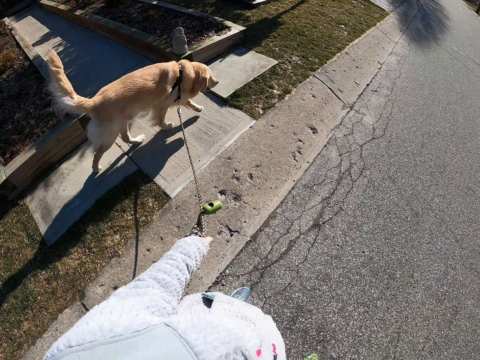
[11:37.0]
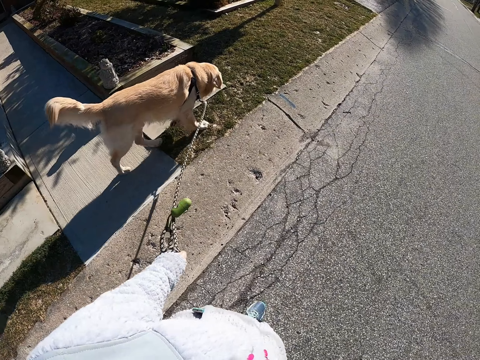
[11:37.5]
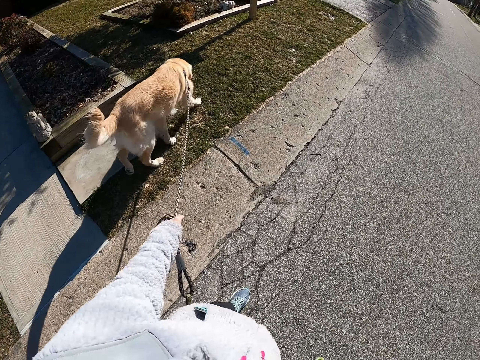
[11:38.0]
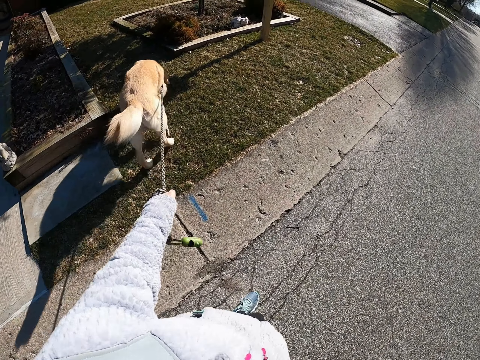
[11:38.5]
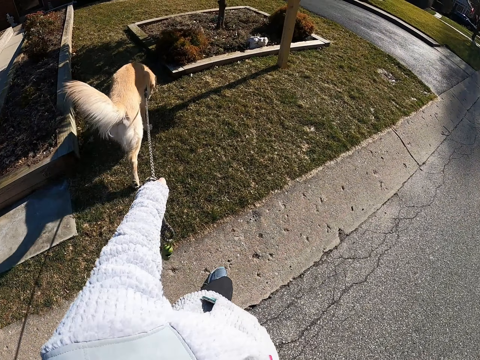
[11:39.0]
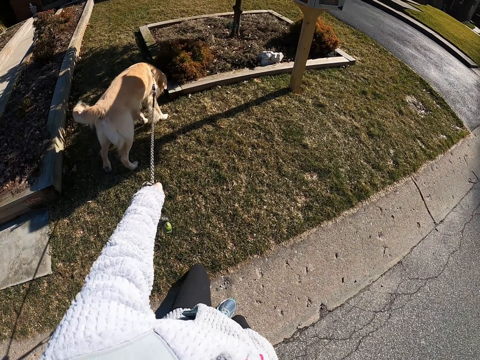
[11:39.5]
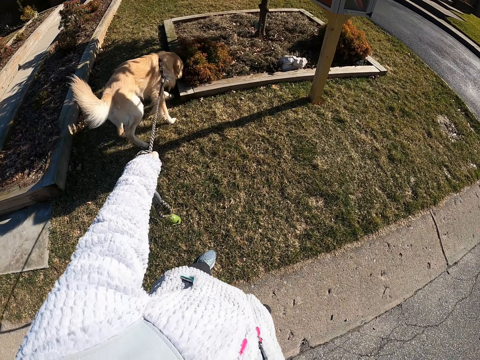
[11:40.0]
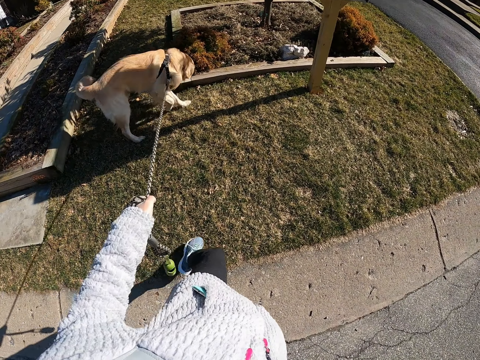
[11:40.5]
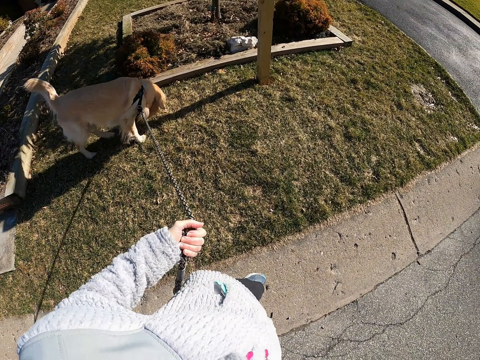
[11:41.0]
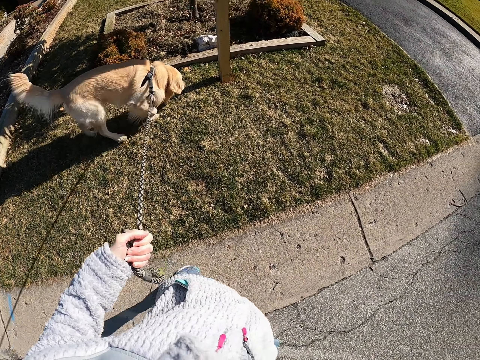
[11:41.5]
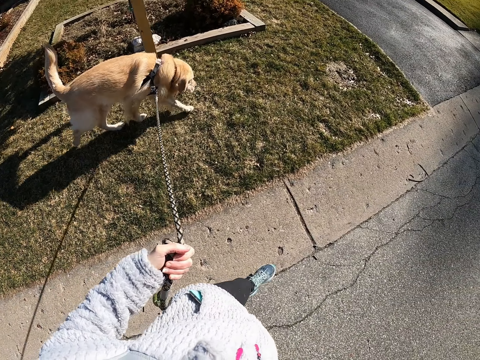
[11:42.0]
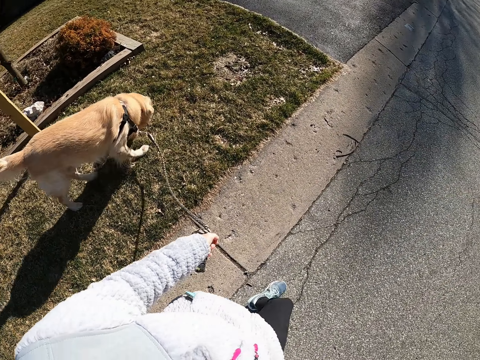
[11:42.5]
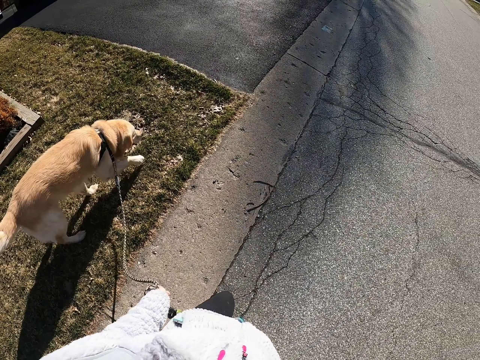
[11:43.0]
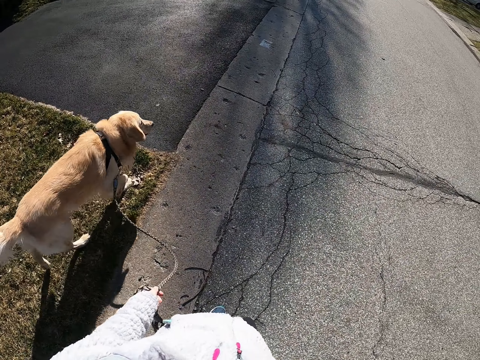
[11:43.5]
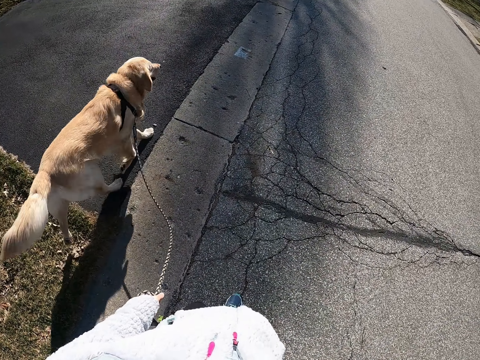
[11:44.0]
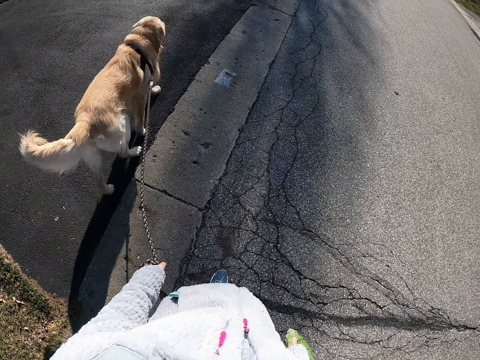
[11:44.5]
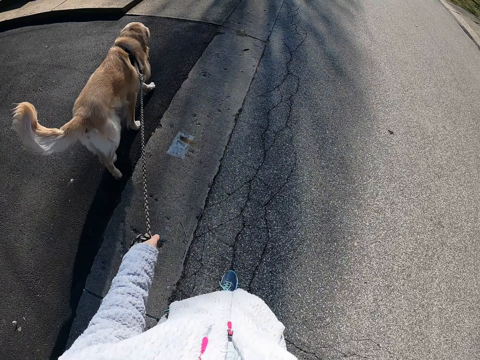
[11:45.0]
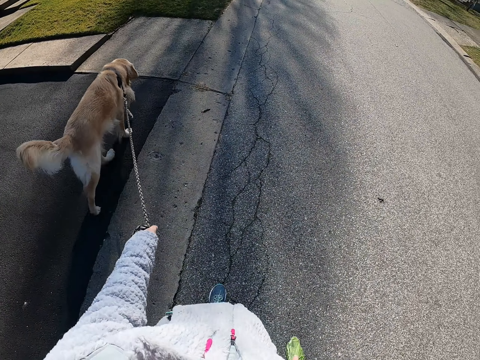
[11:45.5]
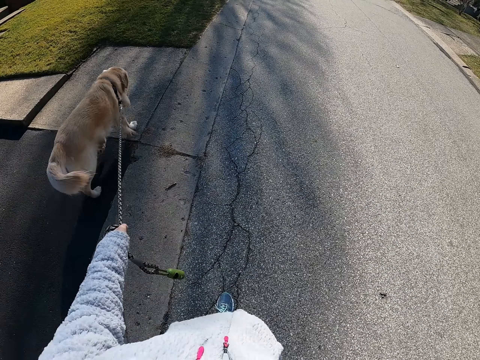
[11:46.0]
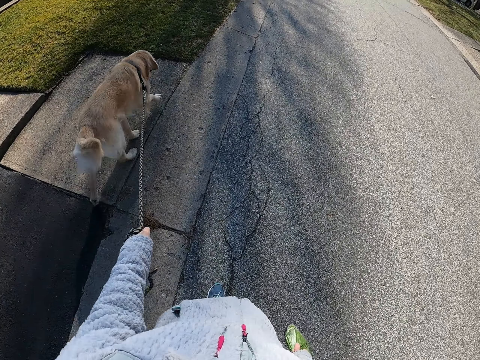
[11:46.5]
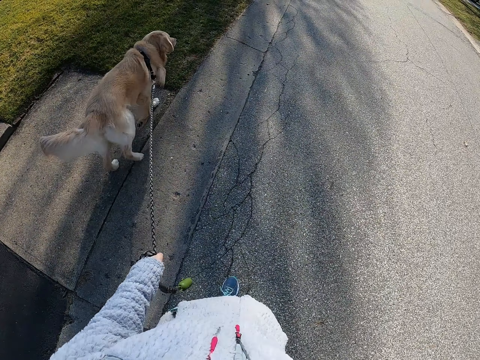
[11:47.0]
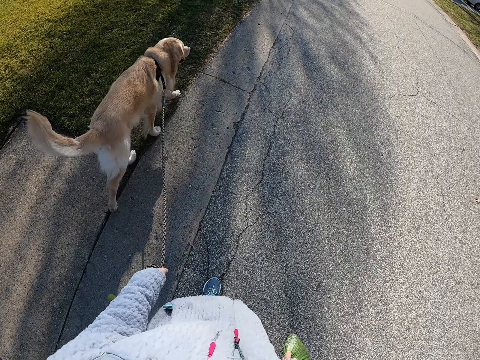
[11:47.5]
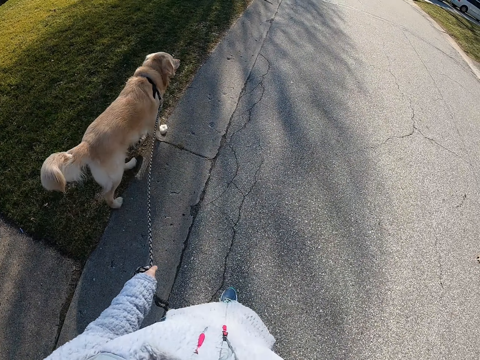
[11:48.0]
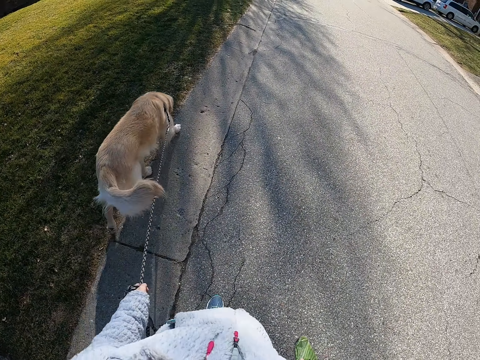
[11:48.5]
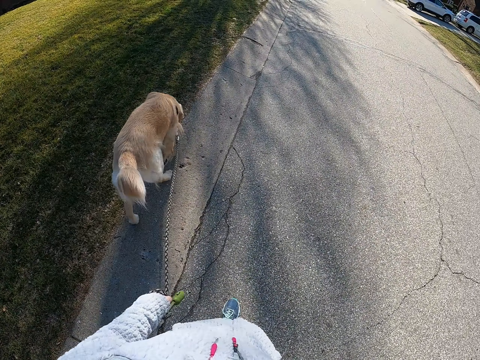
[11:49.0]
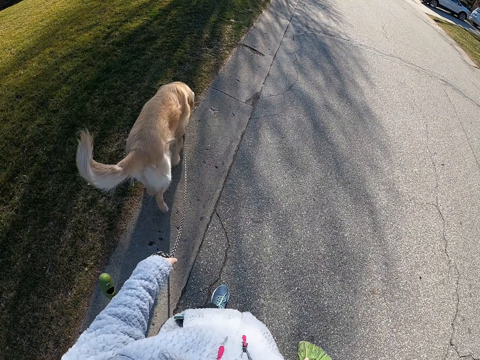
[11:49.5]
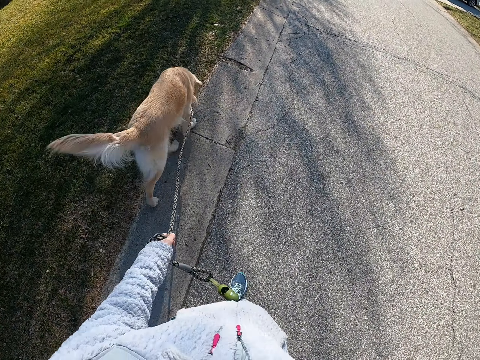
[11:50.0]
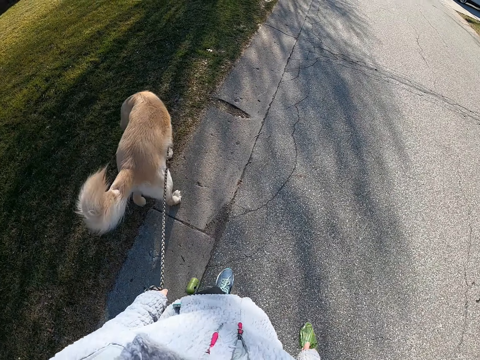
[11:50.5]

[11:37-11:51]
The camera wearer pulls the leash. They walk on the road. They walk the dog on and off the road.

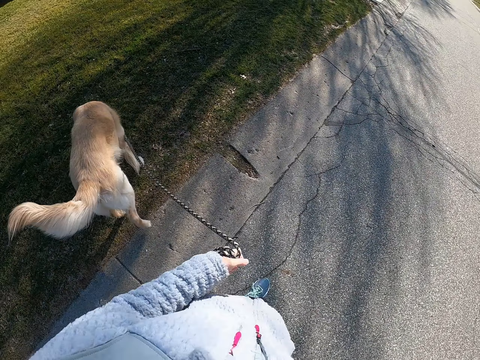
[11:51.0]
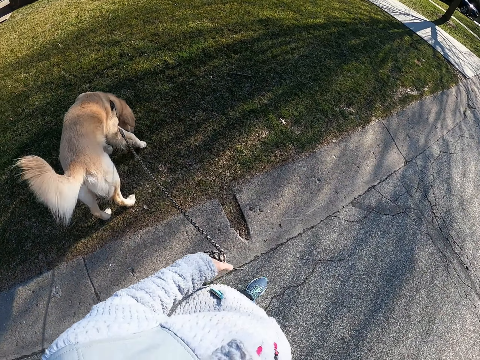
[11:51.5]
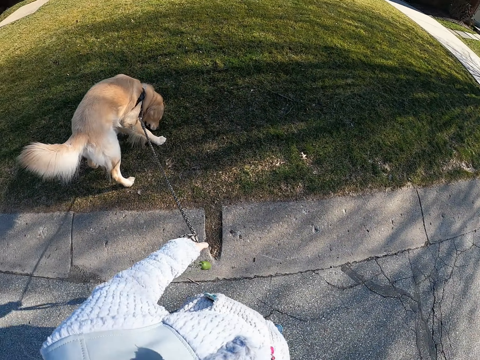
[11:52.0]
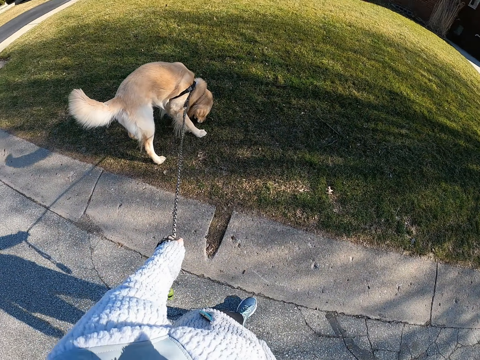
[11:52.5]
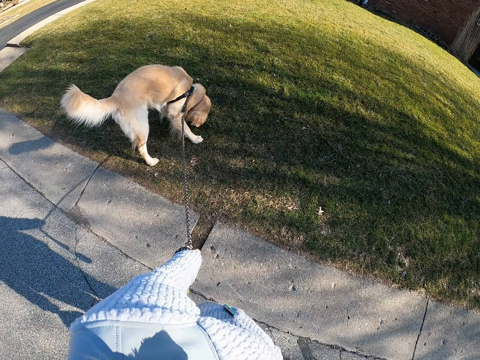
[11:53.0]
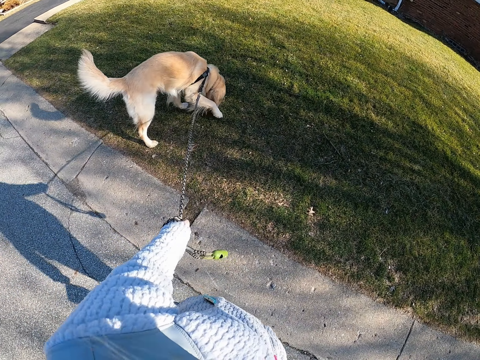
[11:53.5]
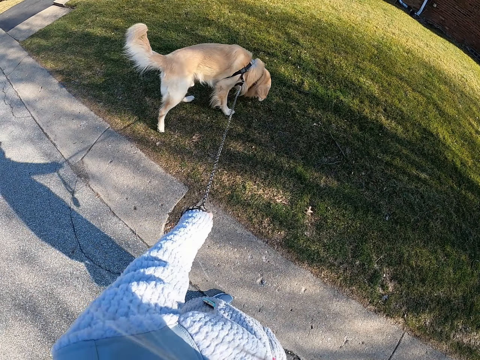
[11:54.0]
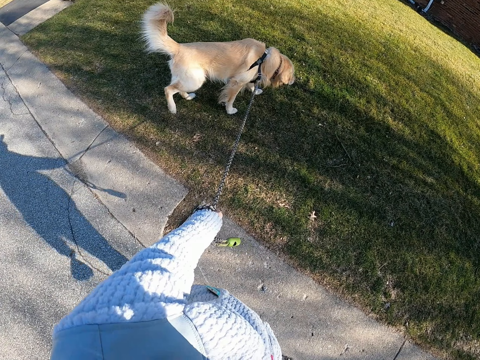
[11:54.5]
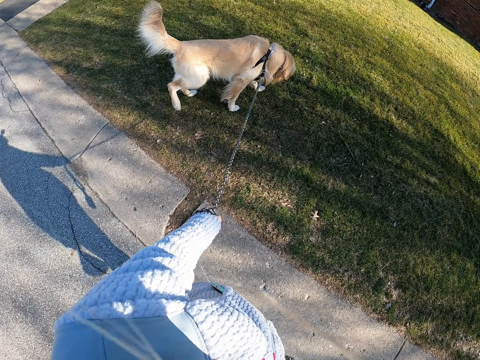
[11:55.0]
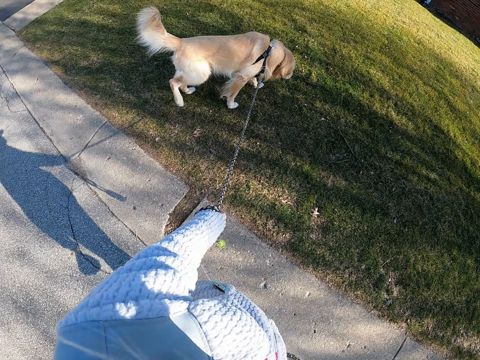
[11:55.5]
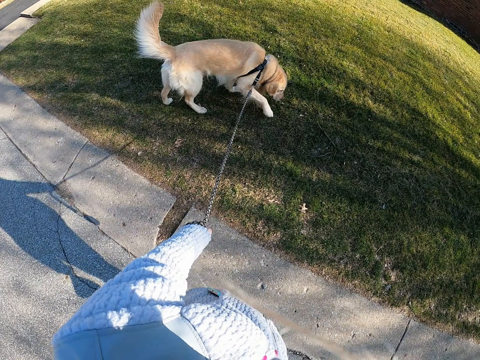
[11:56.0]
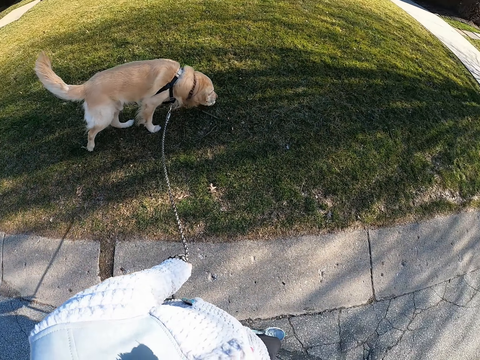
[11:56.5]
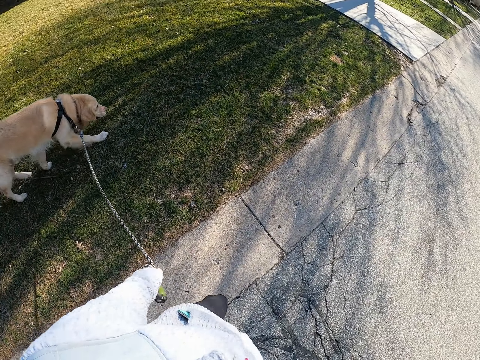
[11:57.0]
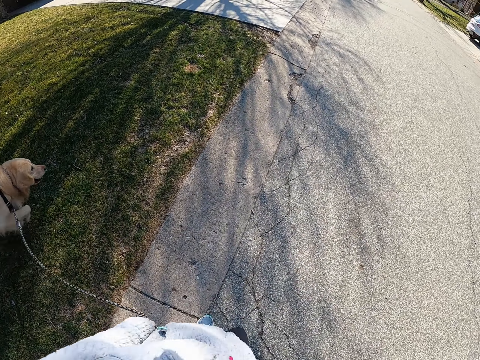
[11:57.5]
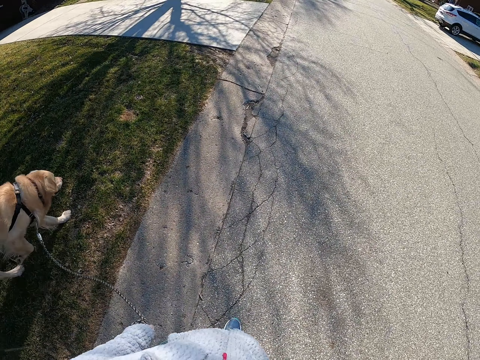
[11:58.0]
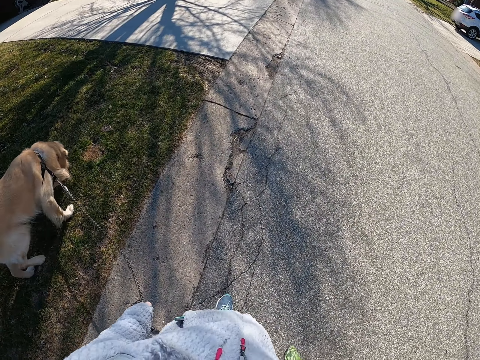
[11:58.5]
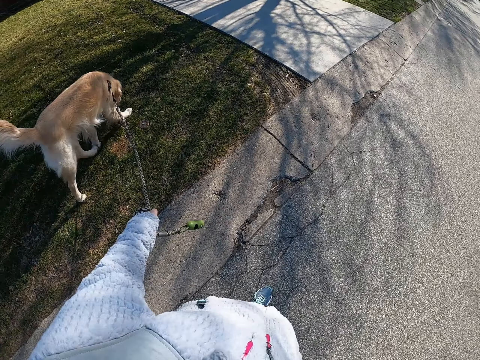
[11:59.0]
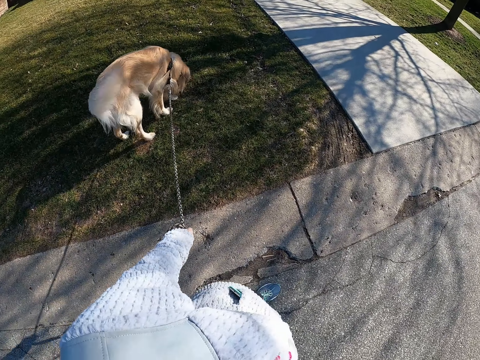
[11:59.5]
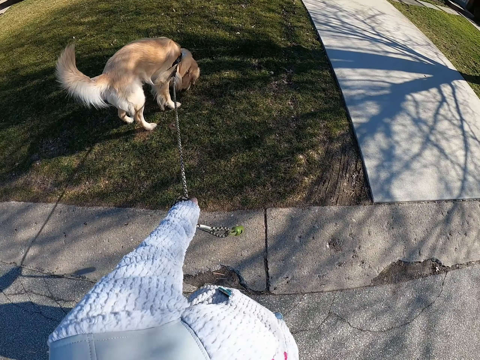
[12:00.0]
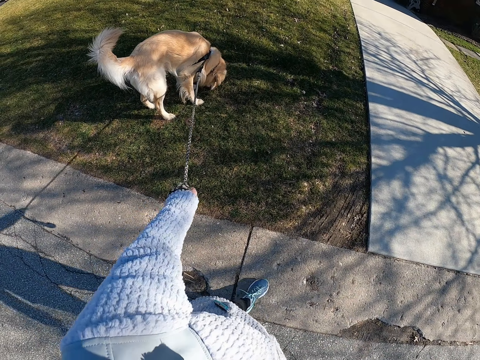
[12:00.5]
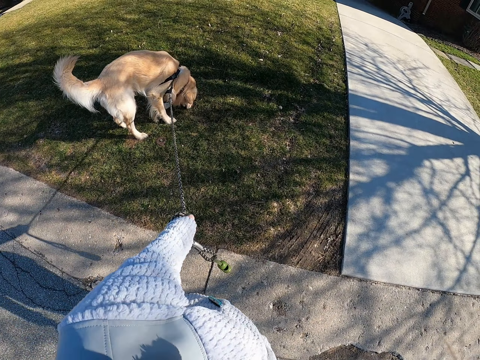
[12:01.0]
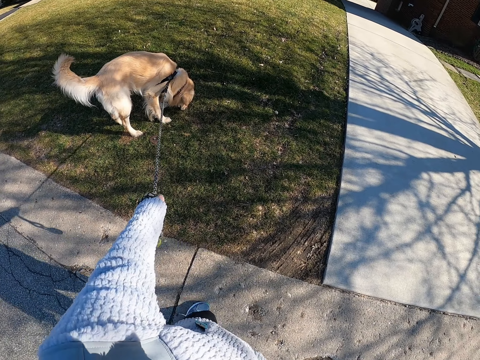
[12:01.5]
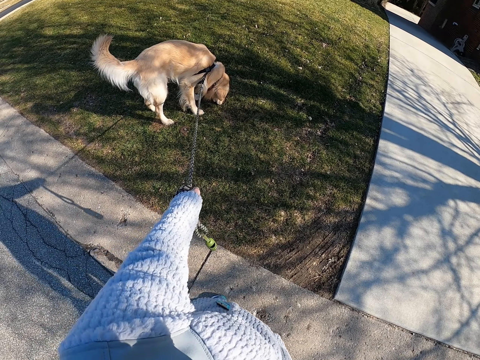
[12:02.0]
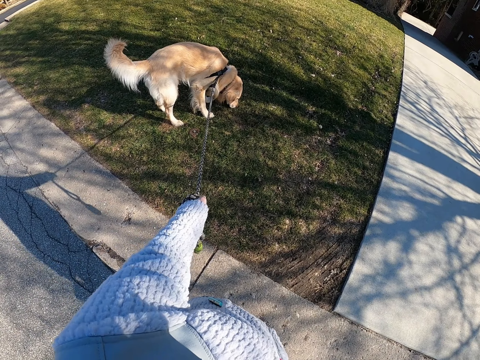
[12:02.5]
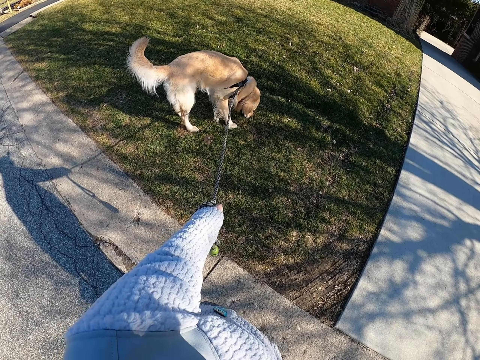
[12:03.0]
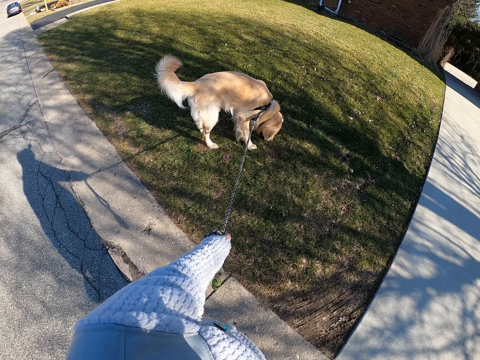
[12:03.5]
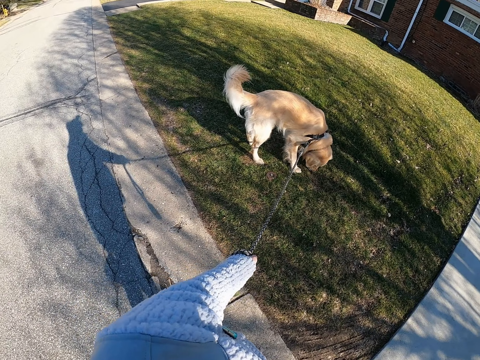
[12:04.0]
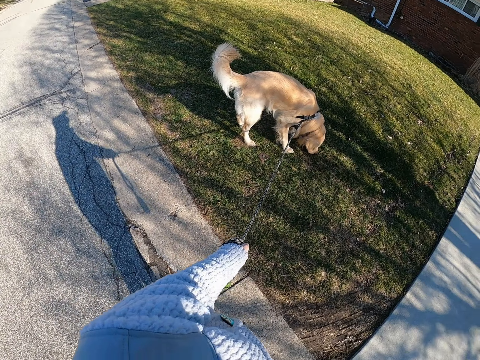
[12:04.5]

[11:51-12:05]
The camera wearer stands on the road with the dog. They stop. They walk on the road with the dog. They stand on the road with the dog. They stop.
